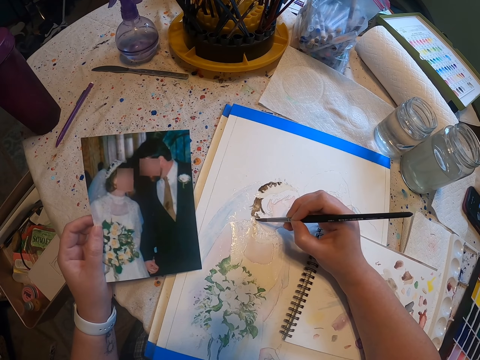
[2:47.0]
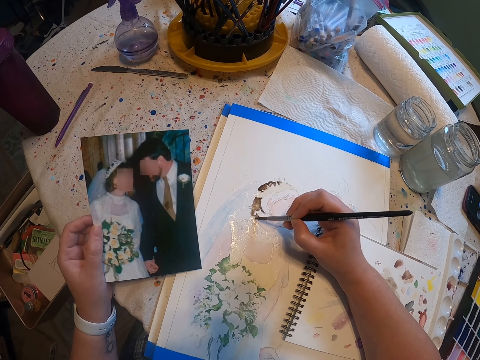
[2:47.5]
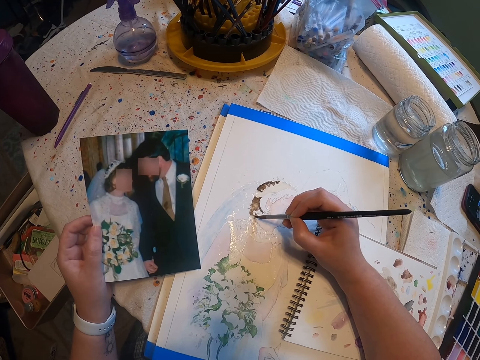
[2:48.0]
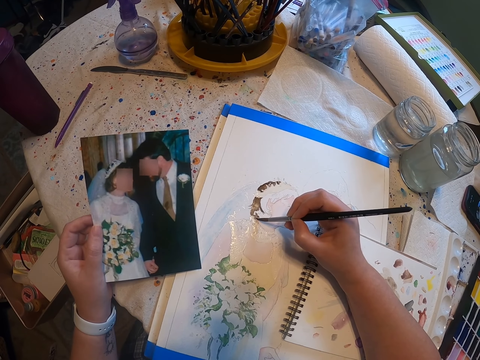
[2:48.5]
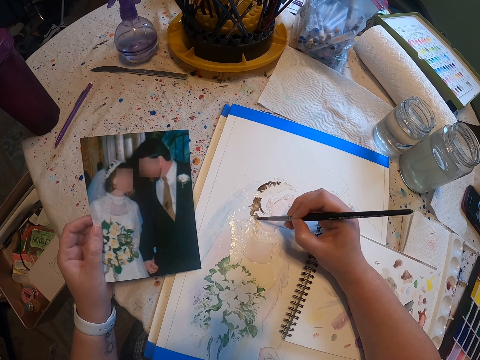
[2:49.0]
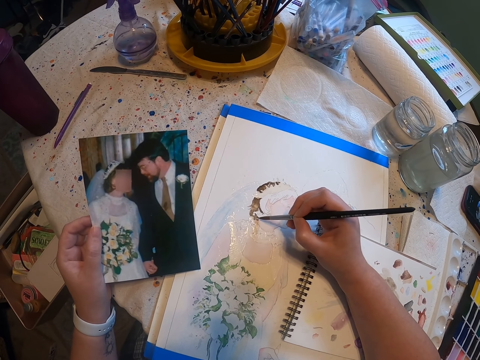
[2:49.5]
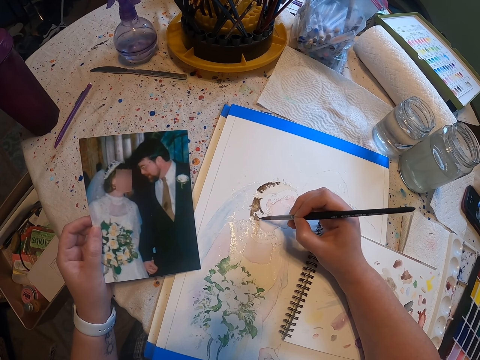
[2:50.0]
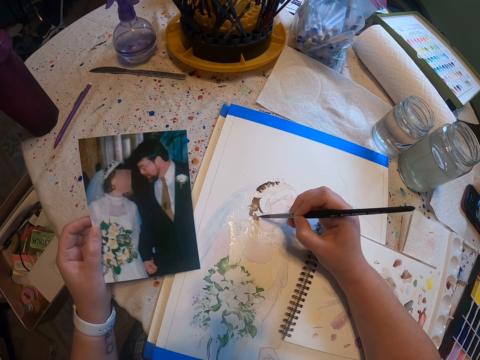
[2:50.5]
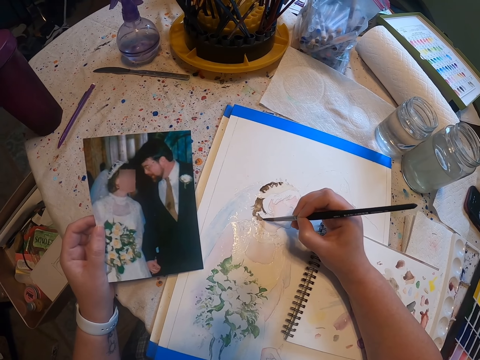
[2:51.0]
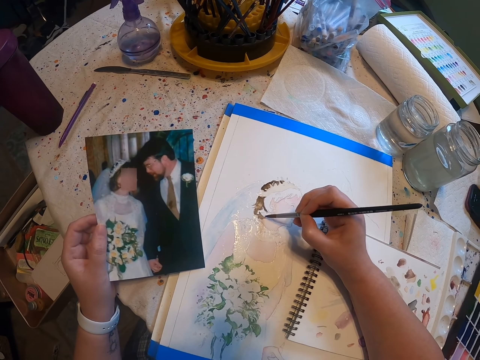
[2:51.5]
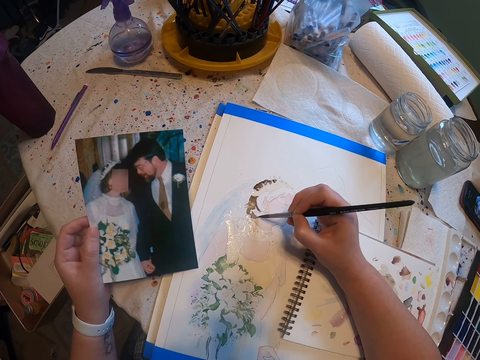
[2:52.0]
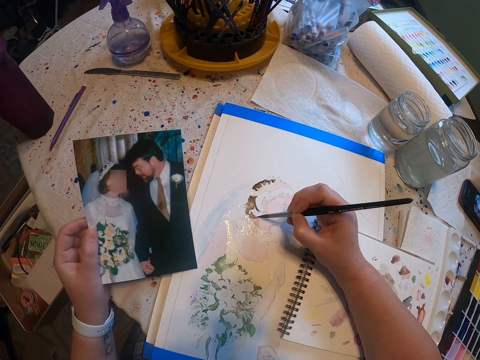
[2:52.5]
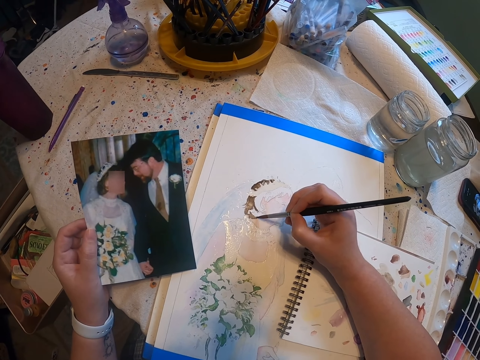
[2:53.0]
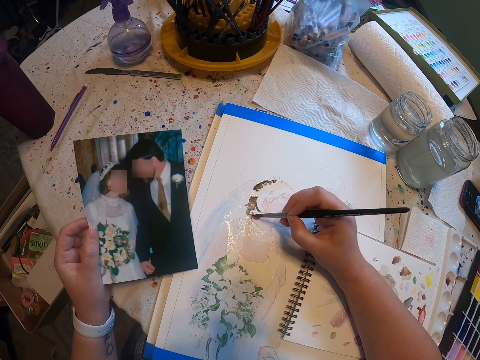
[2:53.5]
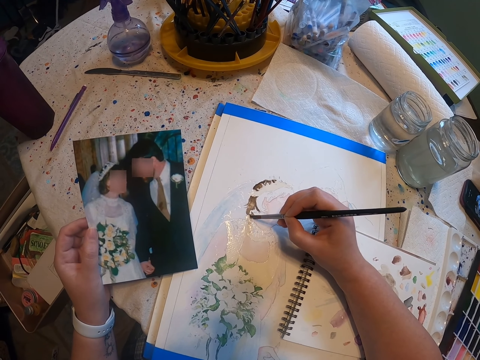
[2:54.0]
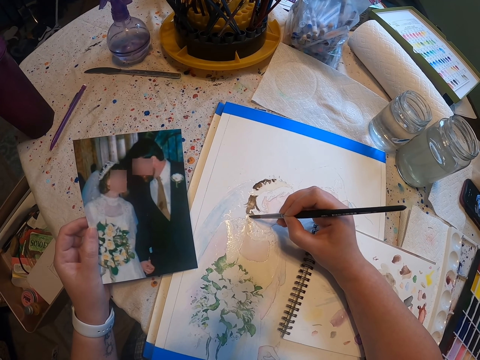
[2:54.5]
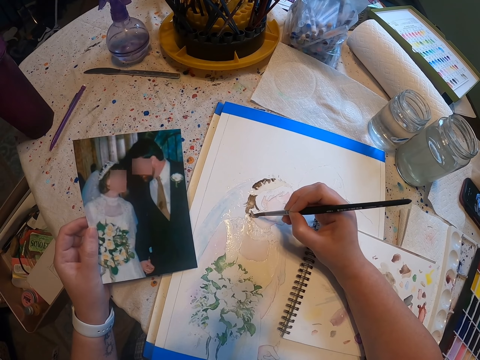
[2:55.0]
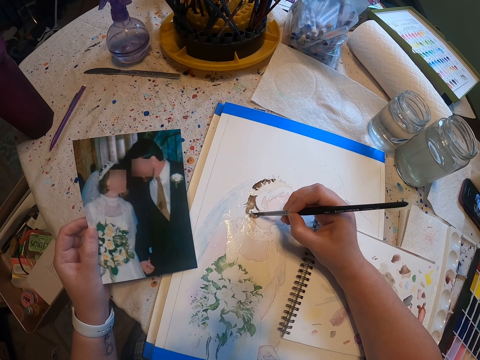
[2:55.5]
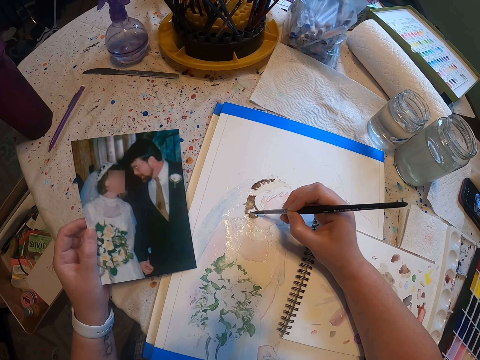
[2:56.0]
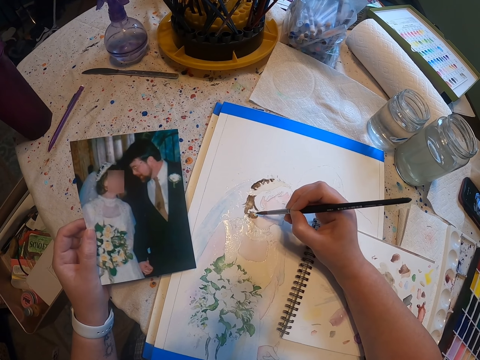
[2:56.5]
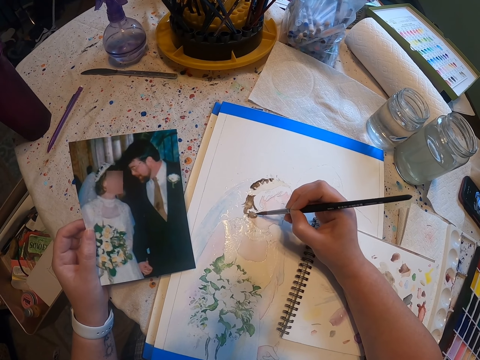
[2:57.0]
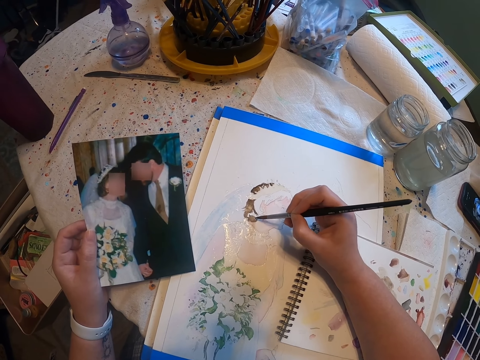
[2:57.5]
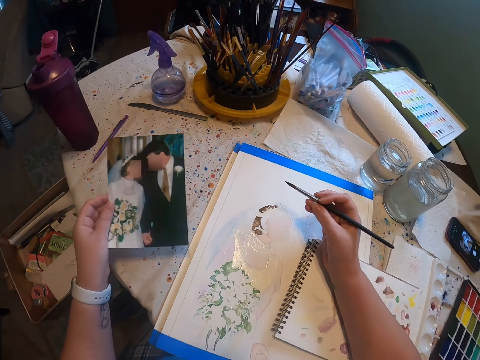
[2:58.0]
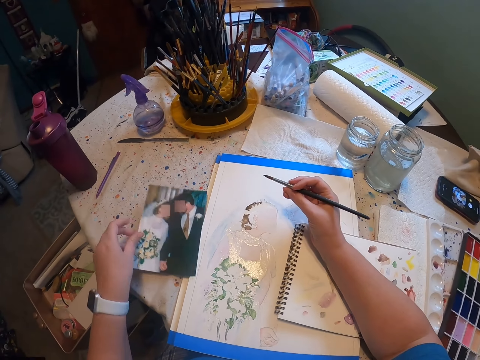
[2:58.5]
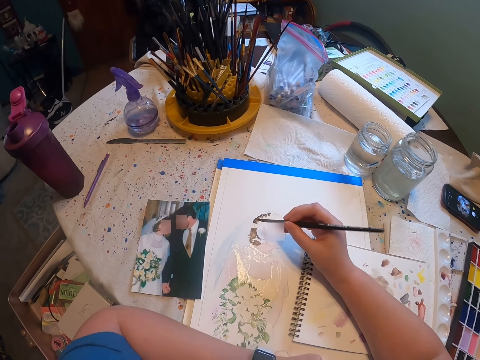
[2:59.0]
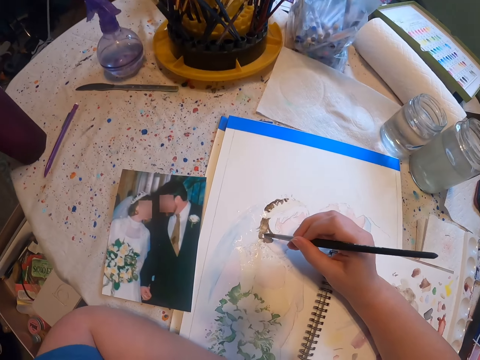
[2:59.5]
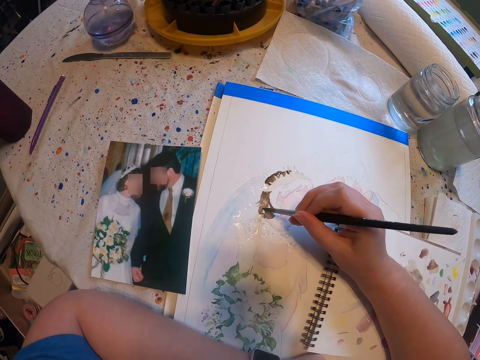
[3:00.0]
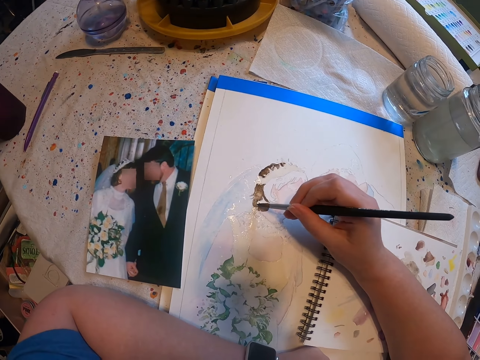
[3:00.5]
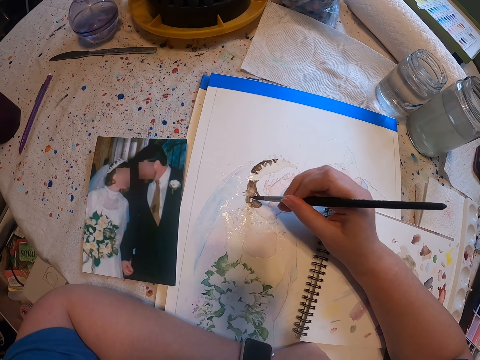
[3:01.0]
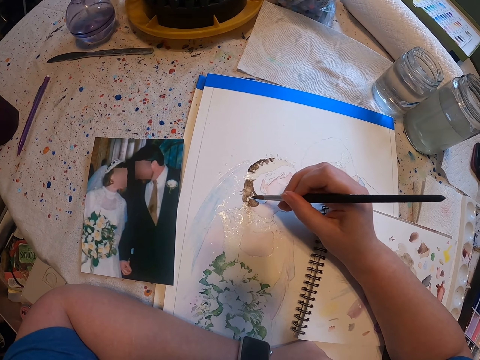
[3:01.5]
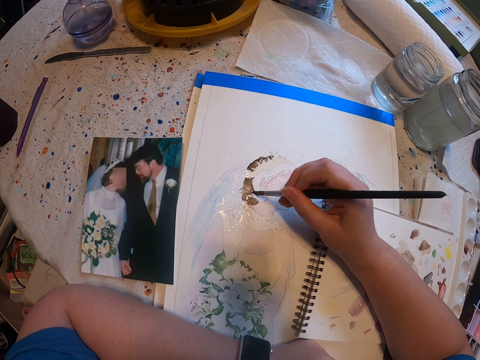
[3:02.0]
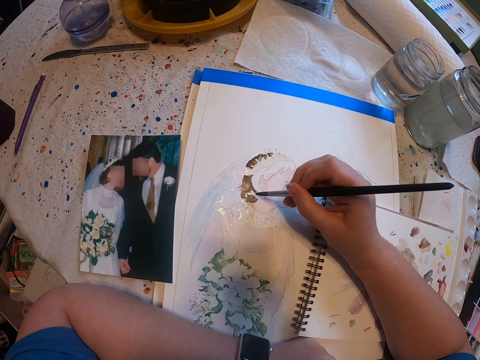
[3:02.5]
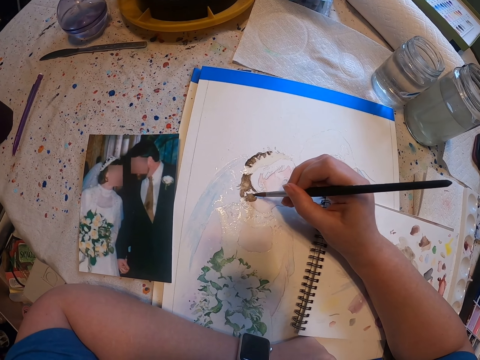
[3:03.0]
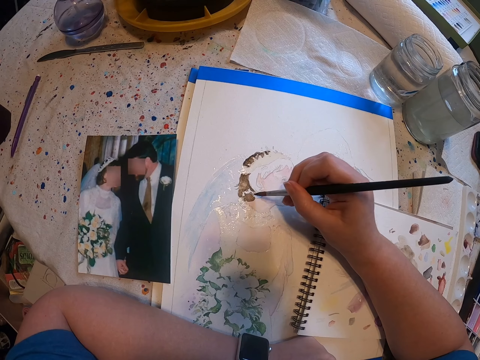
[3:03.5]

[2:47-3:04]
The camera wearer puts down a photo on the table. They paint a craft paper with a paint brush.

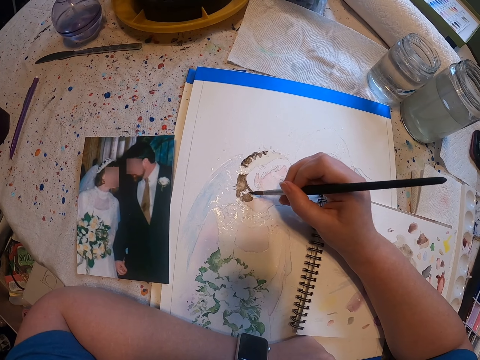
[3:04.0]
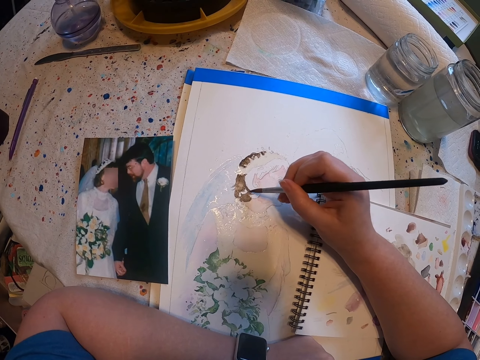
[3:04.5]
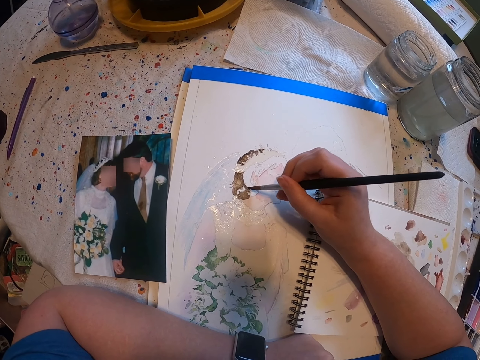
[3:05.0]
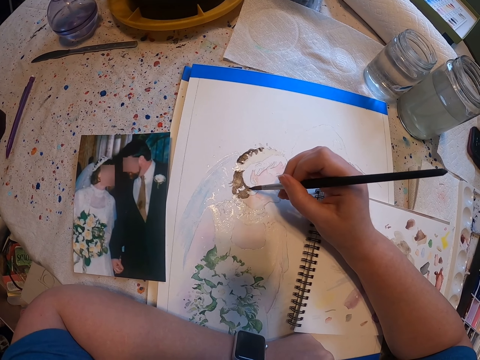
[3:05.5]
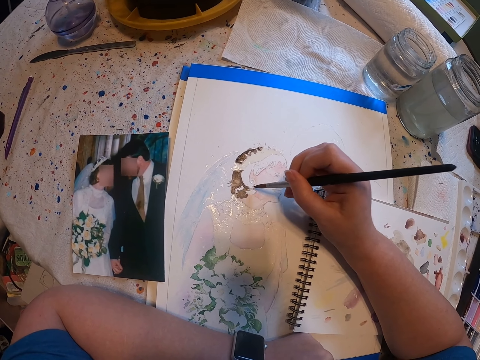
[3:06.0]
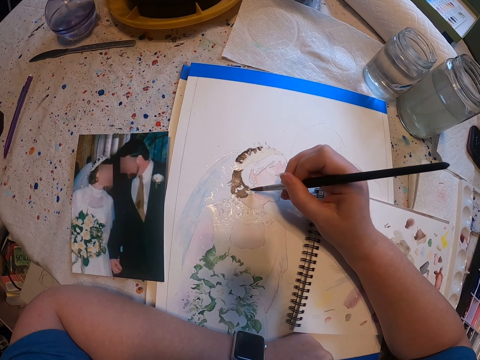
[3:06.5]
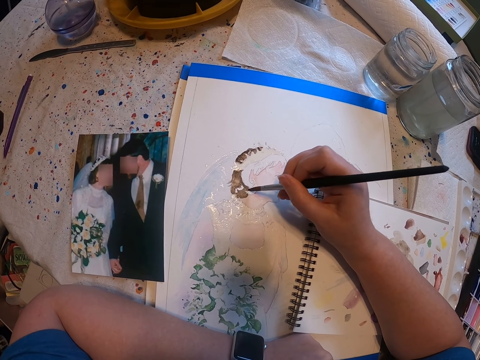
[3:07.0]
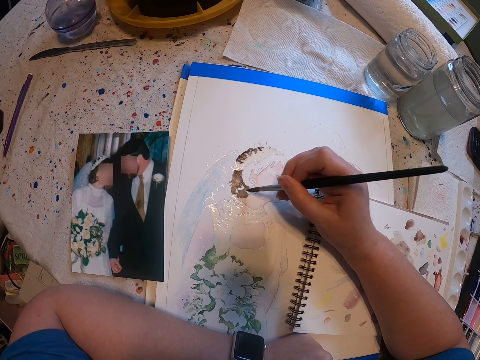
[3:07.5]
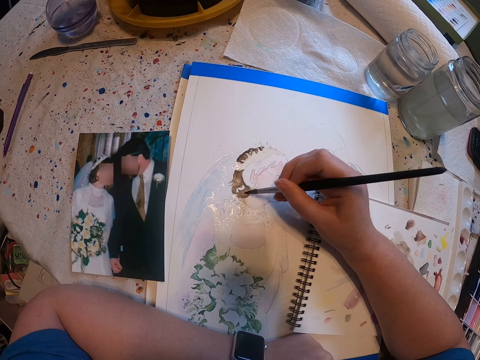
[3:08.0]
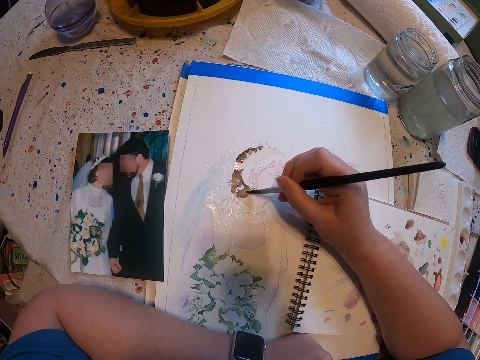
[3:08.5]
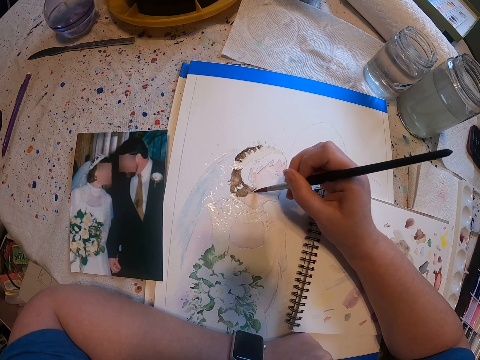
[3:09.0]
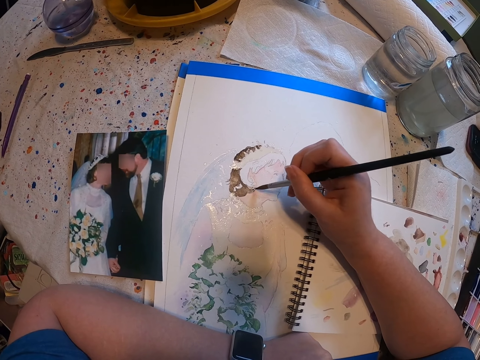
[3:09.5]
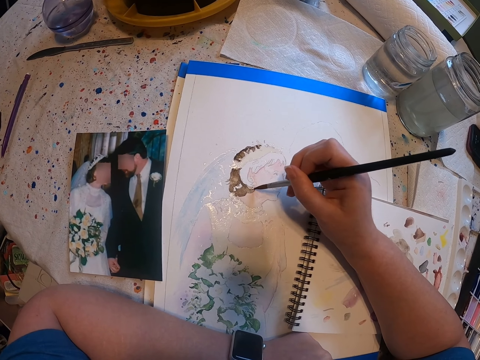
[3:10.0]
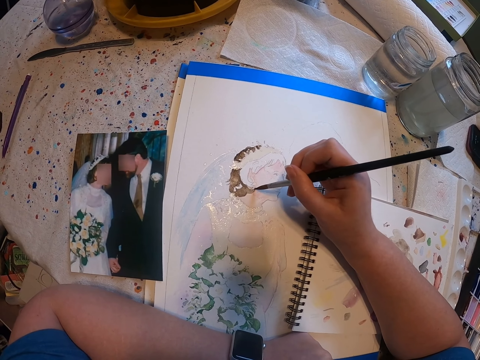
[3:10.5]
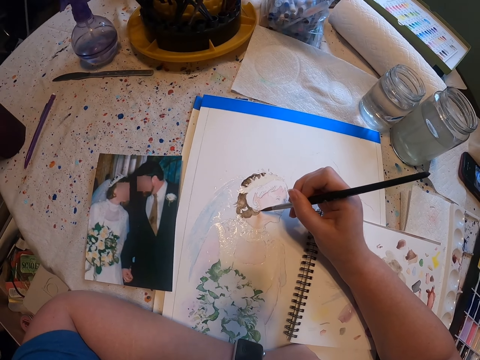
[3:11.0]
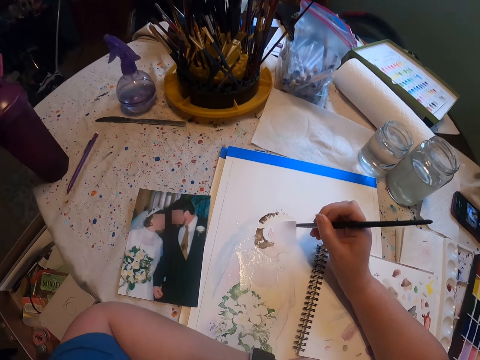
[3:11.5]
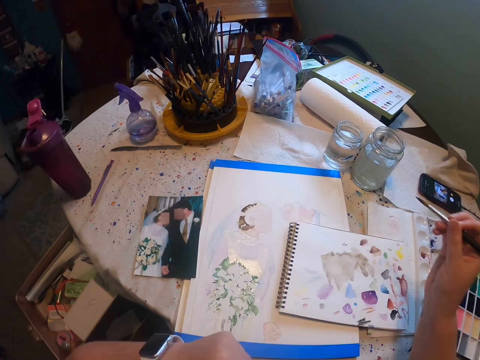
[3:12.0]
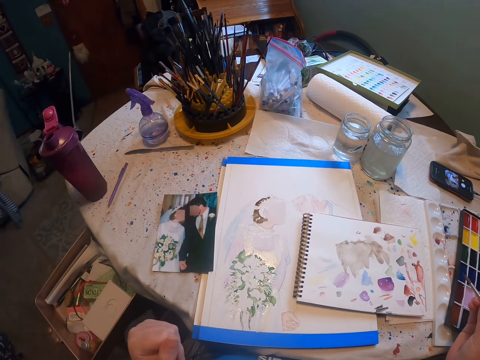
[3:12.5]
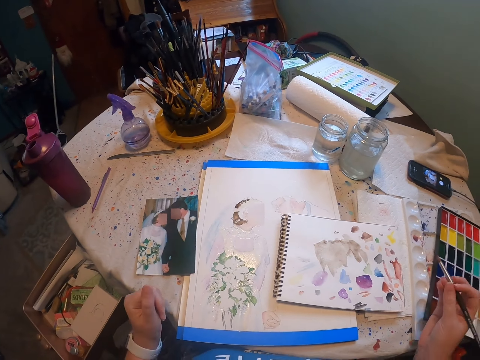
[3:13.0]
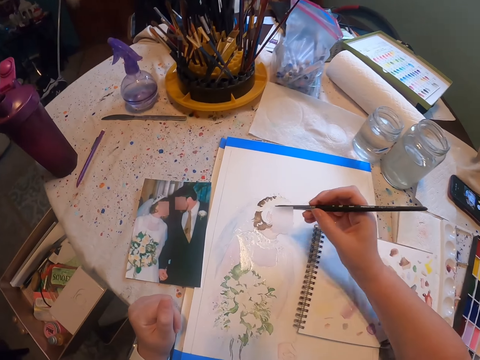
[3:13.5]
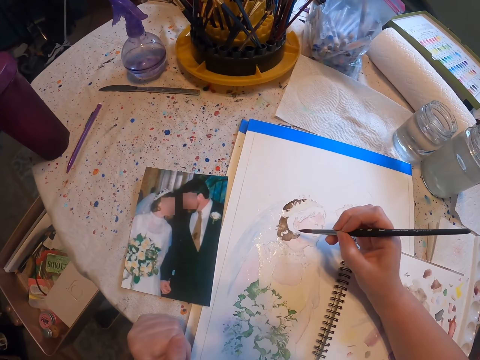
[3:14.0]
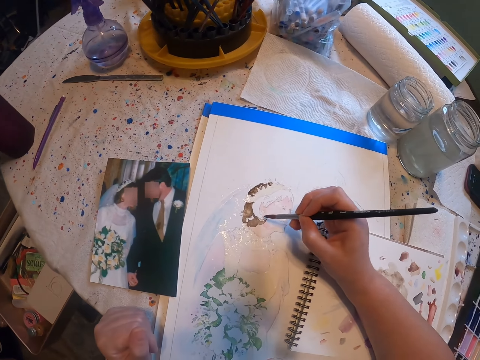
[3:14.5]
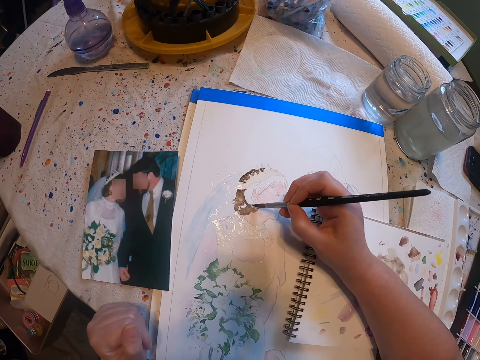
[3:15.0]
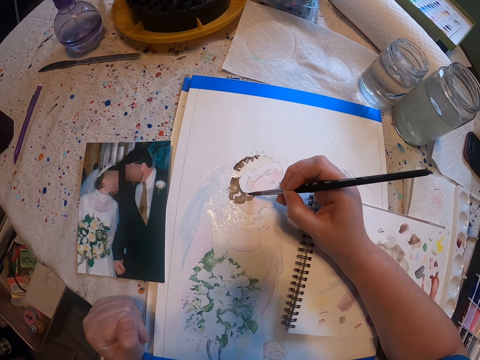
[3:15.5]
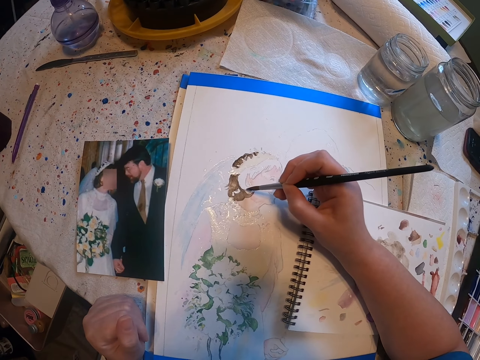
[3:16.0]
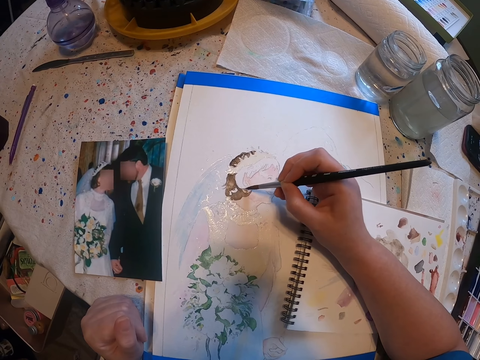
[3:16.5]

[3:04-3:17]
The camera wearer looks around a room. They paint a craft paper with a paint brush.
